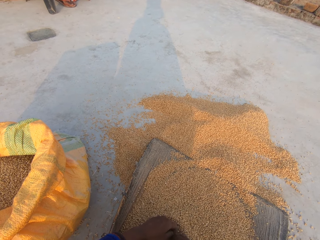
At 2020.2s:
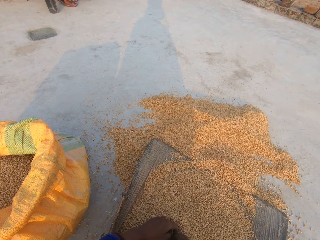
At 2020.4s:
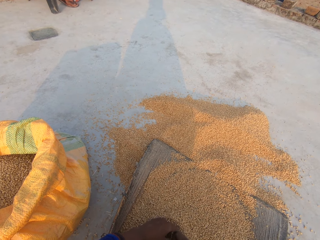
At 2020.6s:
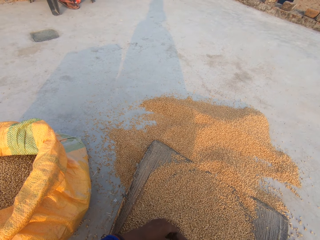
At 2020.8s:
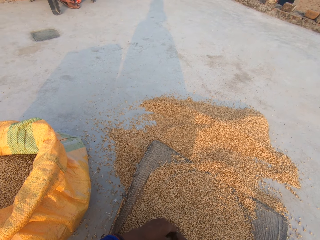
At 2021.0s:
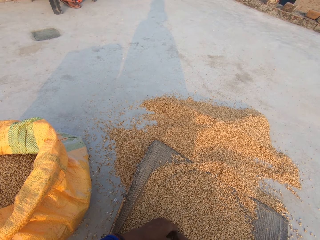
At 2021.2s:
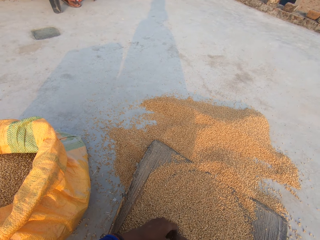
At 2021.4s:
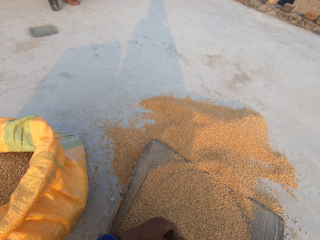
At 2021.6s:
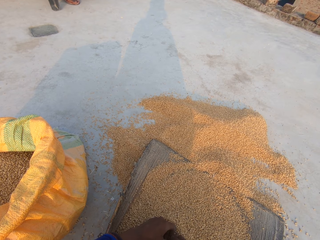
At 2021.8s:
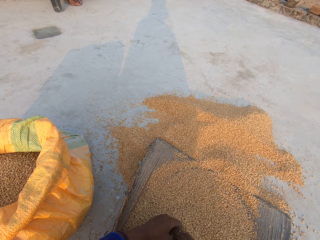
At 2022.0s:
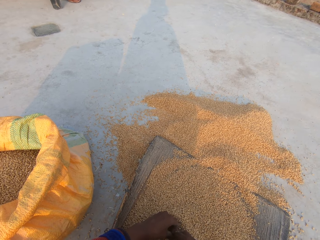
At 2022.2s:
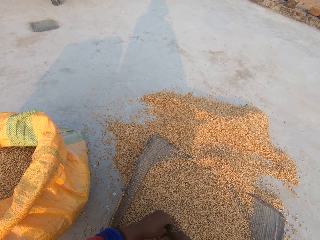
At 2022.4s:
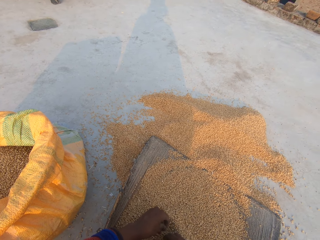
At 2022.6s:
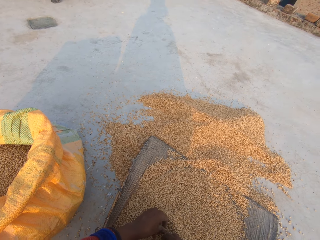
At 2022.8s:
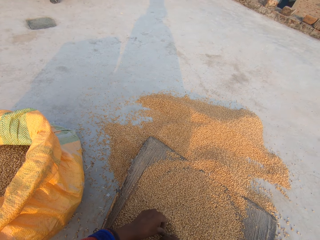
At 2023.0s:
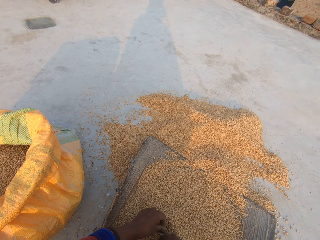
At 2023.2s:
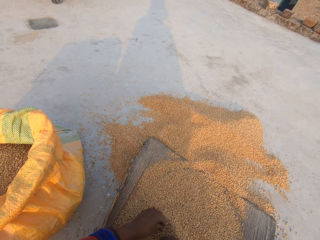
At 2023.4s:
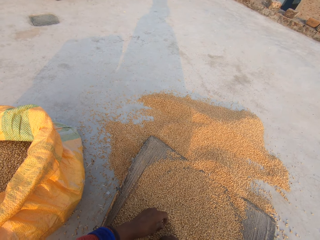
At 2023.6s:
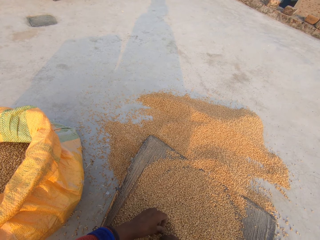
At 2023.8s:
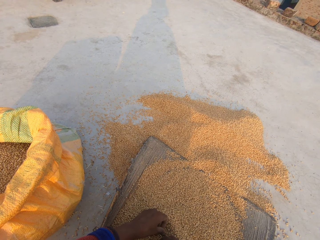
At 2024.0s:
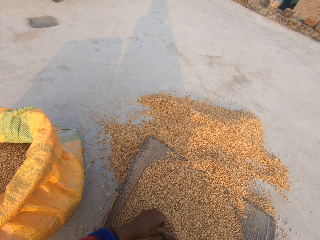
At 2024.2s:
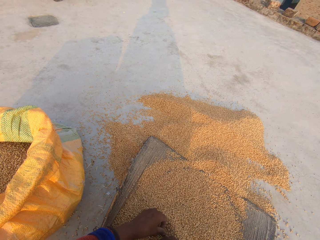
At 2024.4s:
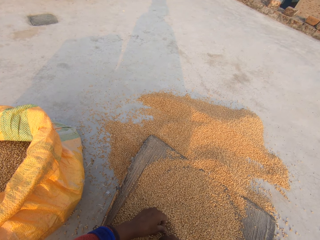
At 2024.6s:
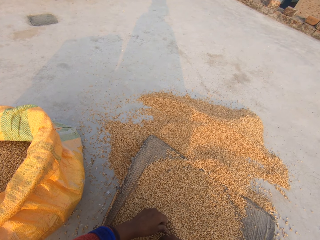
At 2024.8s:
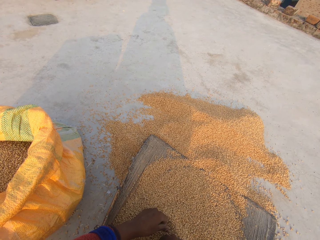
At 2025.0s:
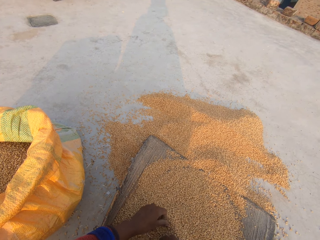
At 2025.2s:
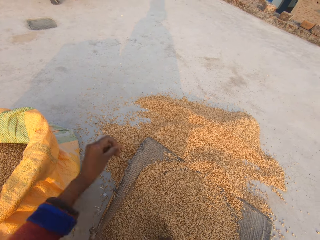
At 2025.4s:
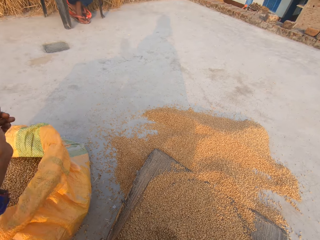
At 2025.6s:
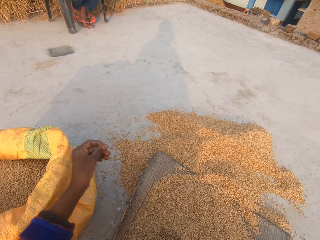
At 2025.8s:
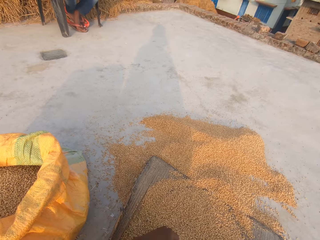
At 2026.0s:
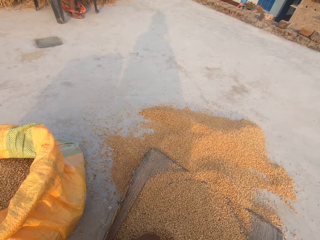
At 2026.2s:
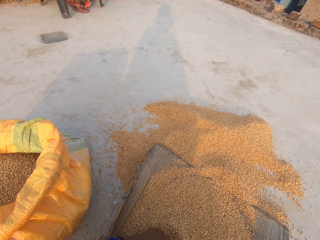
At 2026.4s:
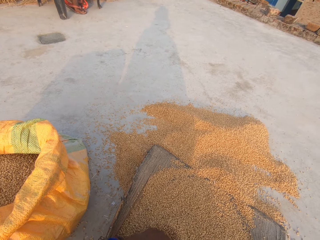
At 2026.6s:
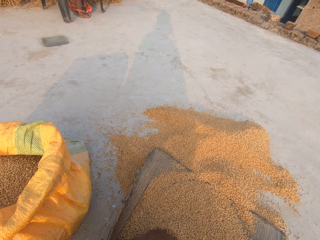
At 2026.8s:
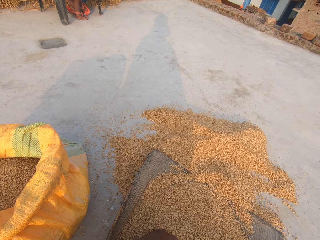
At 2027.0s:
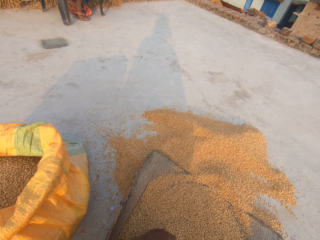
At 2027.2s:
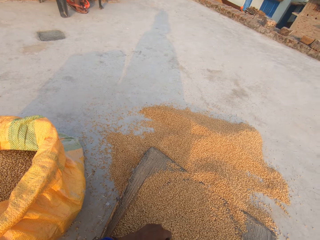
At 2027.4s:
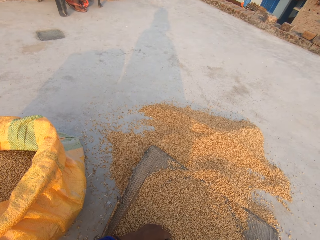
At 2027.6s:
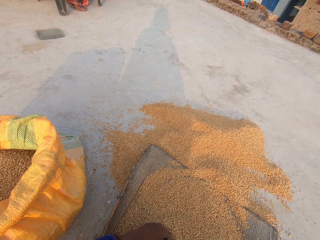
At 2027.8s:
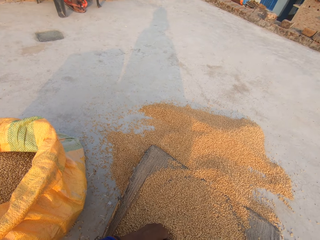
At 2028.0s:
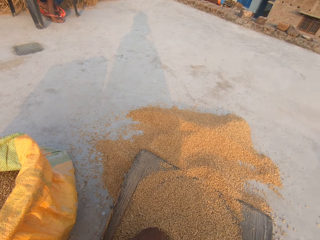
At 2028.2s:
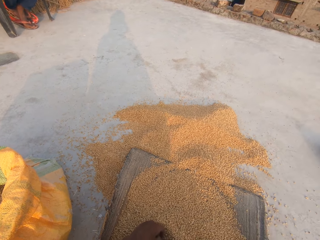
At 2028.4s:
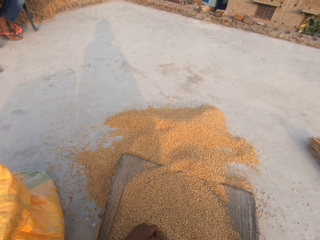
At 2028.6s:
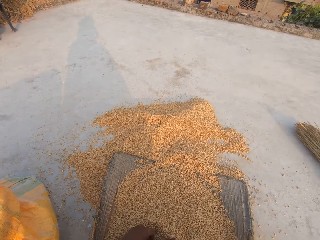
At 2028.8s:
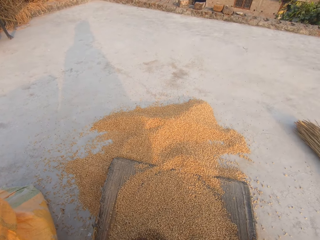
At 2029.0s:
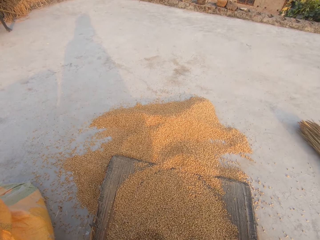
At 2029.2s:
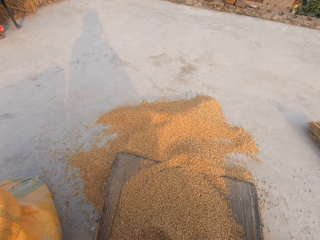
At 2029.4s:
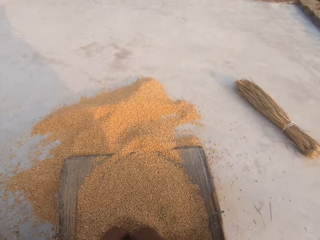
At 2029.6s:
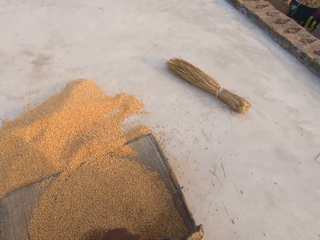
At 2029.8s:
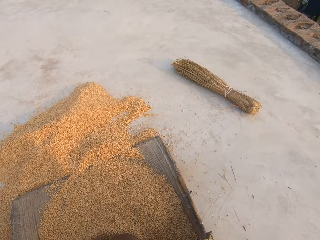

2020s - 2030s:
The camera wearer moves the left hand.

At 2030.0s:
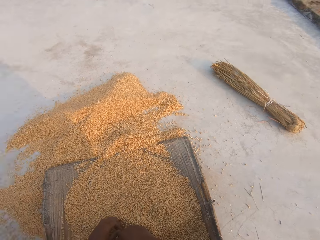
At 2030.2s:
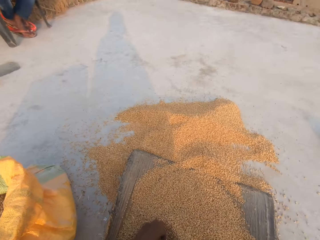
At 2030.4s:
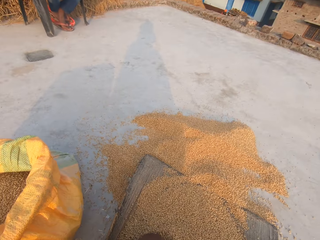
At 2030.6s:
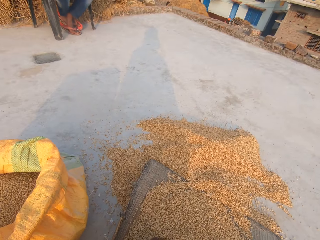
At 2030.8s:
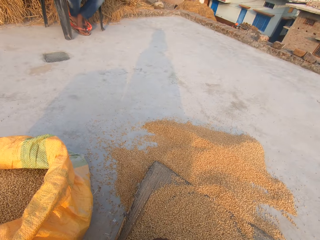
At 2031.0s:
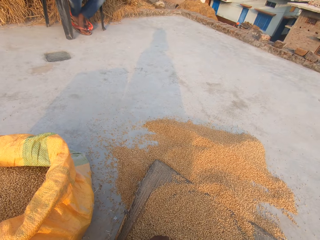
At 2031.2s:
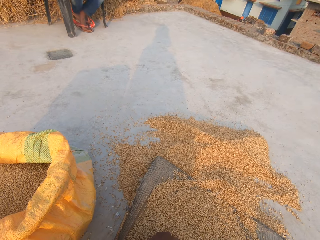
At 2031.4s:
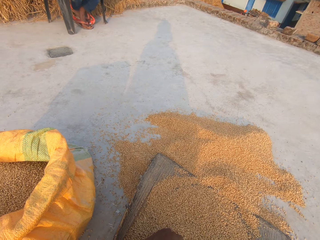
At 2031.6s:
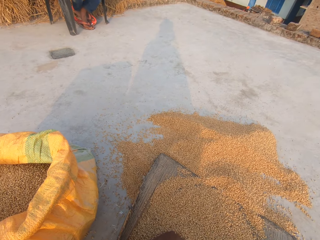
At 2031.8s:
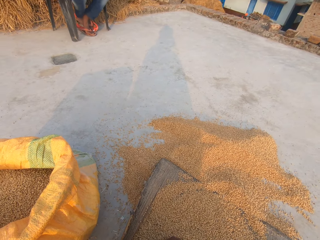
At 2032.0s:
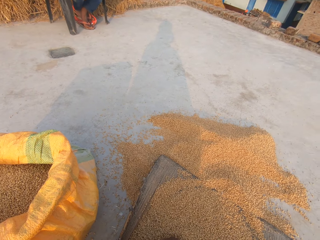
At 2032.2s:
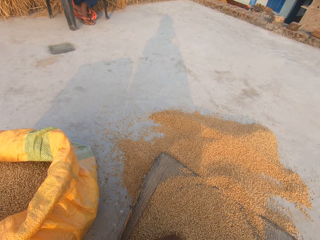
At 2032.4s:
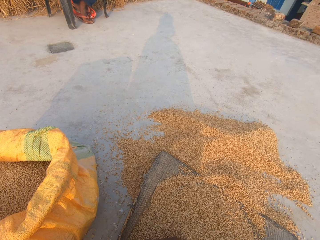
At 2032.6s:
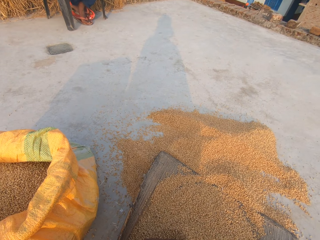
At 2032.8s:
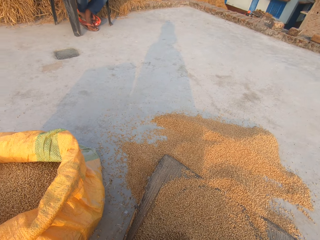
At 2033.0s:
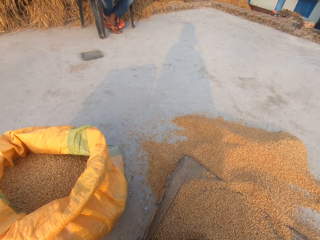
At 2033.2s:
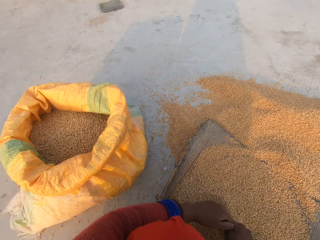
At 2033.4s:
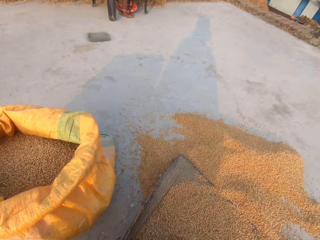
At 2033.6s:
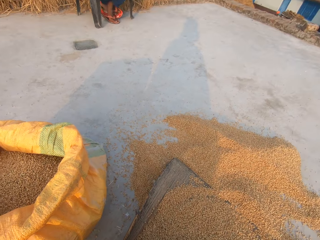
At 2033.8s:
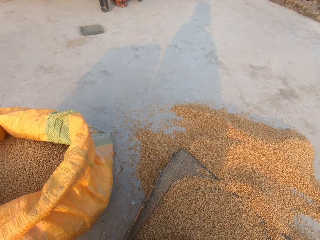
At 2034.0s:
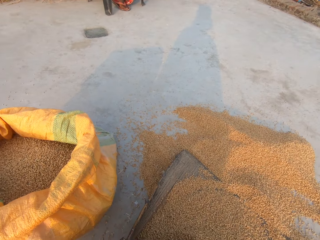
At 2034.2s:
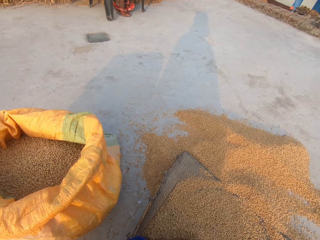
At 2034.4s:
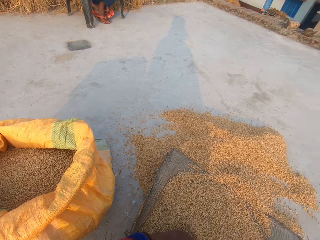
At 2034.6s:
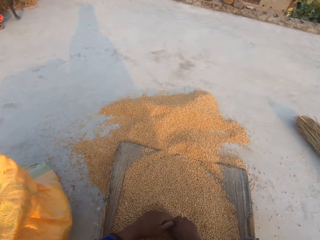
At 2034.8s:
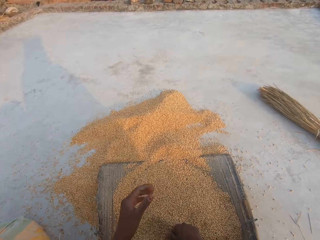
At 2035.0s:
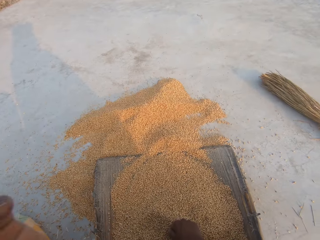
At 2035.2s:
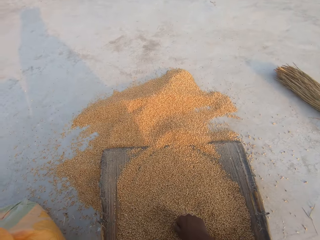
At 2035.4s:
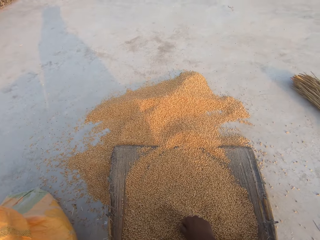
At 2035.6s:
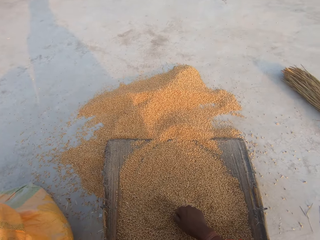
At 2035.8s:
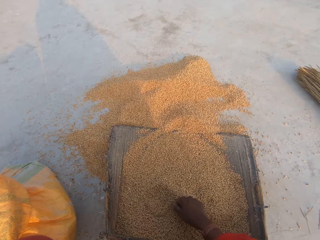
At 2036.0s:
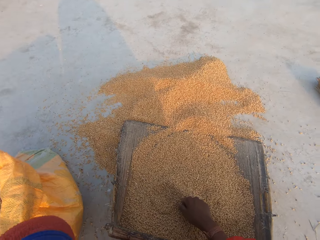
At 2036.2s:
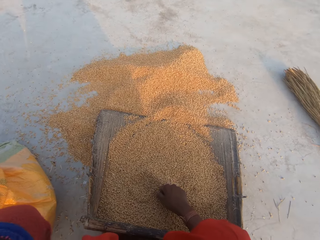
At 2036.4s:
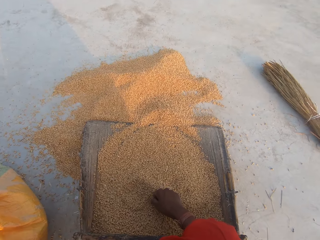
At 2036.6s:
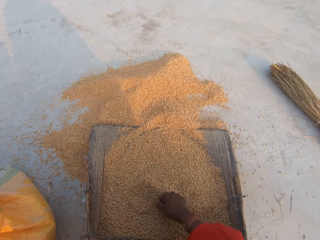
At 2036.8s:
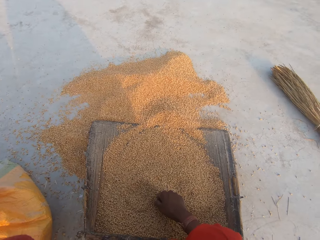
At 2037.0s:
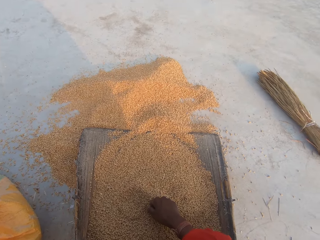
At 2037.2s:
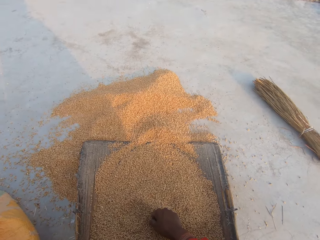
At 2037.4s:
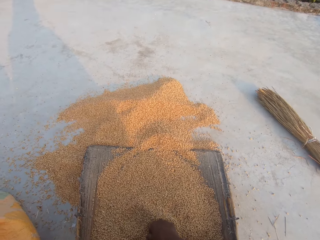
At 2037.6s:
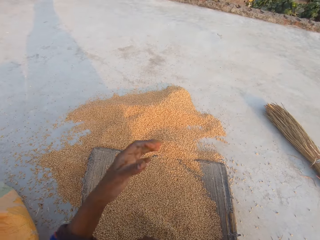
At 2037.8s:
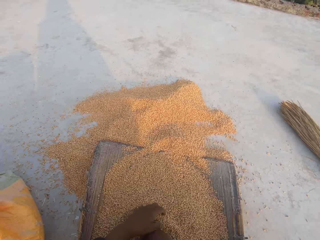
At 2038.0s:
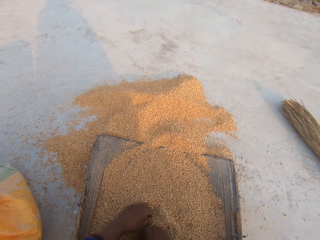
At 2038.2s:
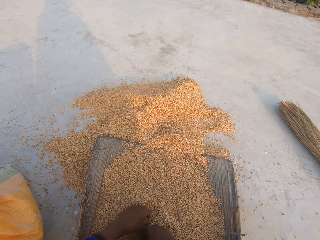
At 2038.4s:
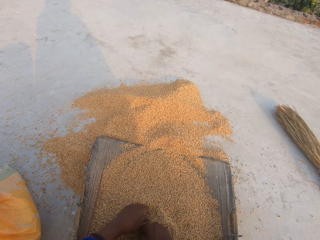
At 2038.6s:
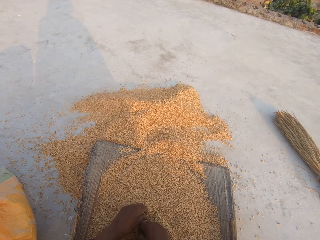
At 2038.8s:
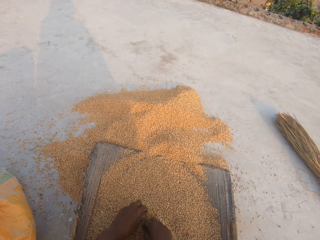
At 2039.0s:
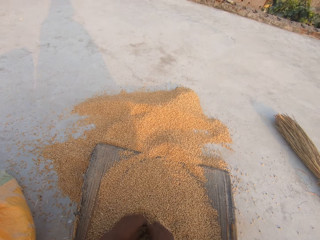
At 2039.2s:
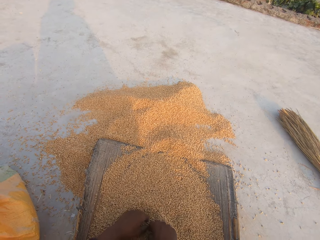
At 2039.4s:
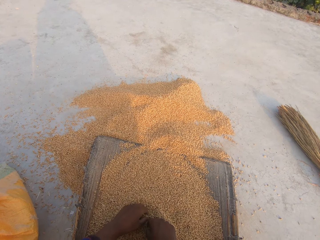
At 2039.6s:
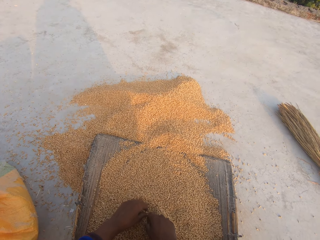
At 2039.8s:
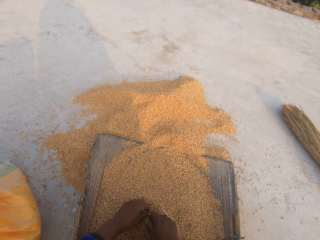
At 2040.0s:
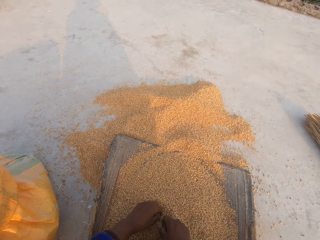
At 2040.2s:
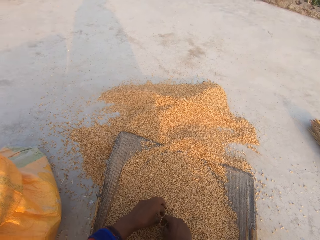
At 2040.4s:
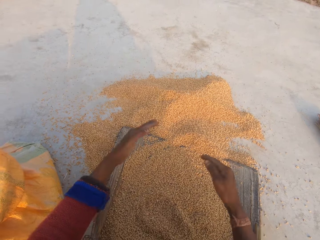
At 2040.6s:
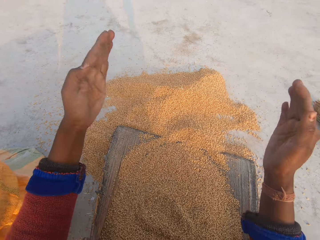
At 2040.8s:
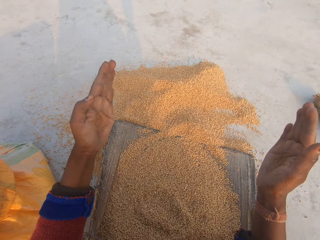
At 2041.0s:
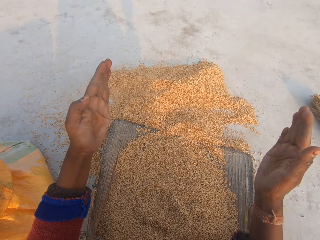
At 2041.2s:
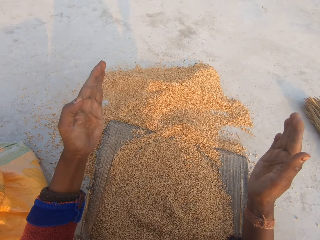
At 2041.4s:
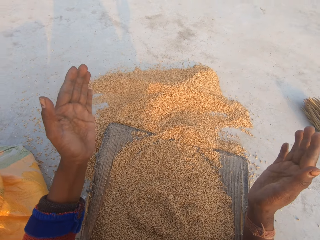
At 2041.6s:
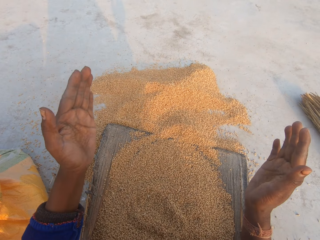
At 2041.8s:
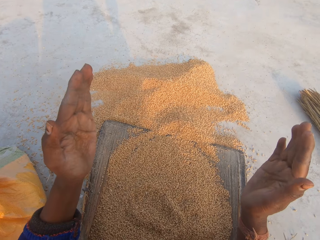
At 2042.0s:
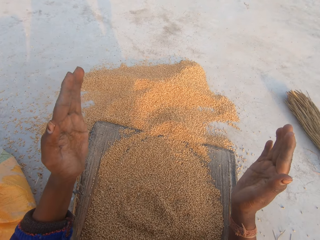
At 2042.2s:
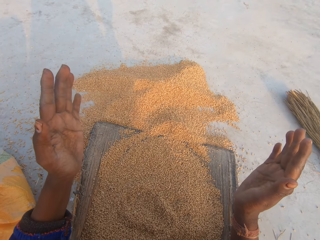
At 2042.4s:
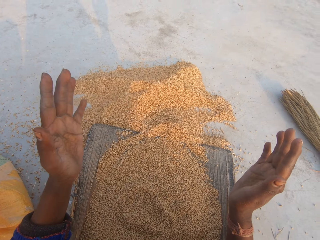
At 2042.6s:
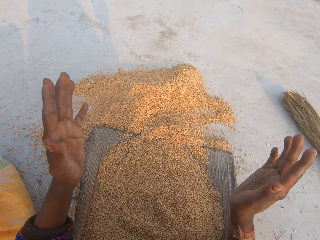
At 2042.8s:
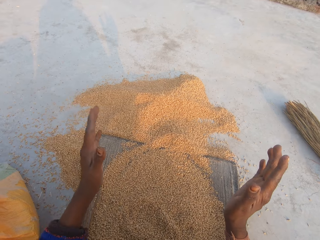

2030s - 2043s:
A man talks to the camera wearer. The camera wearer talks to the man. They fix the camera. They touch the wheat kernels. They move the hands.
